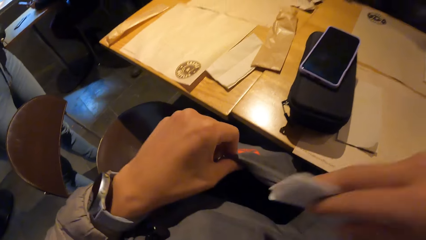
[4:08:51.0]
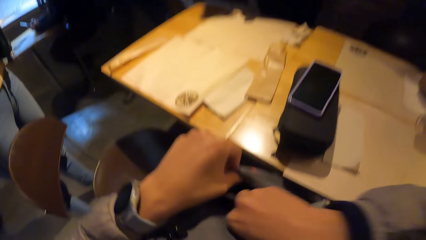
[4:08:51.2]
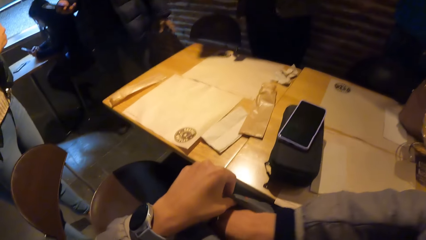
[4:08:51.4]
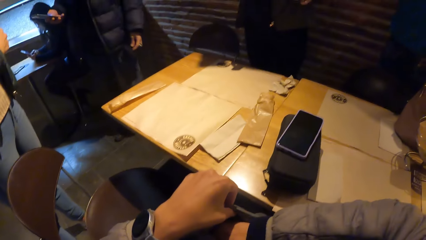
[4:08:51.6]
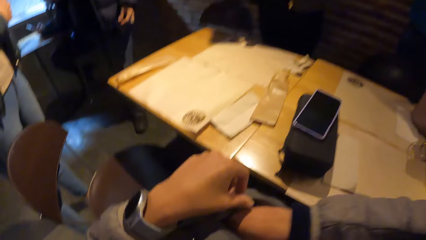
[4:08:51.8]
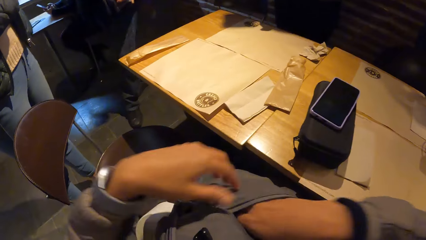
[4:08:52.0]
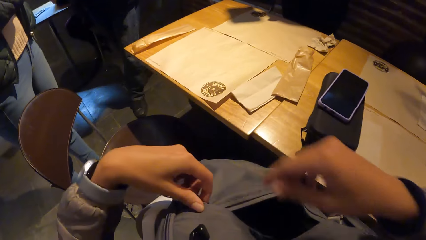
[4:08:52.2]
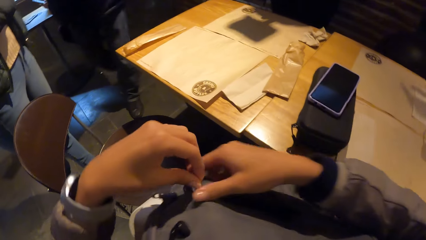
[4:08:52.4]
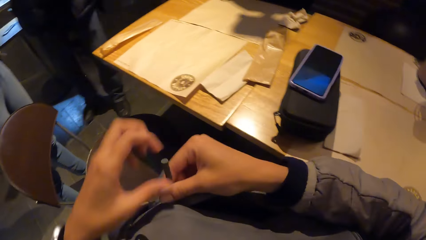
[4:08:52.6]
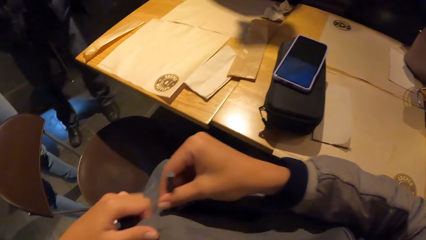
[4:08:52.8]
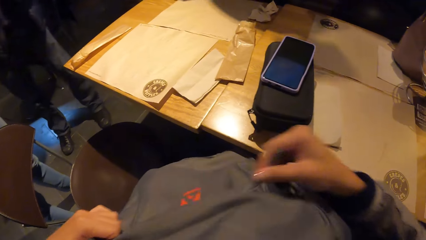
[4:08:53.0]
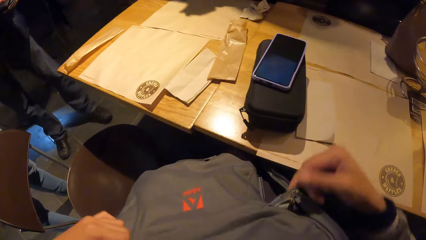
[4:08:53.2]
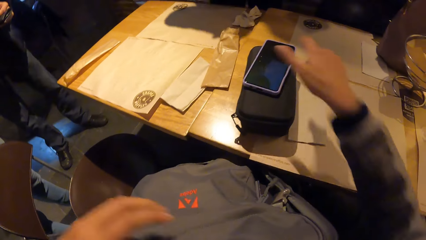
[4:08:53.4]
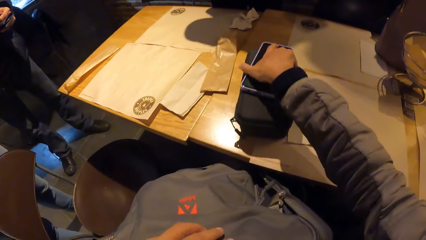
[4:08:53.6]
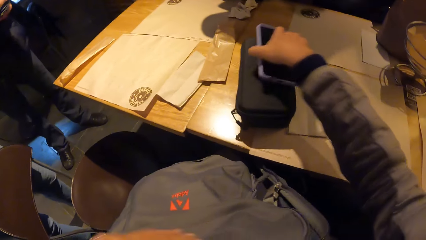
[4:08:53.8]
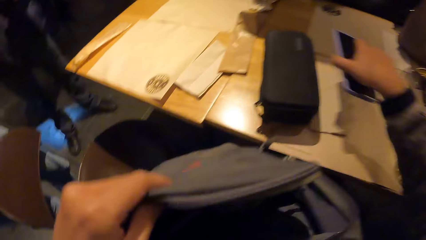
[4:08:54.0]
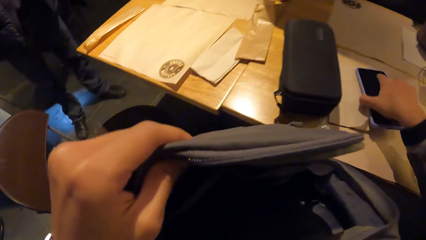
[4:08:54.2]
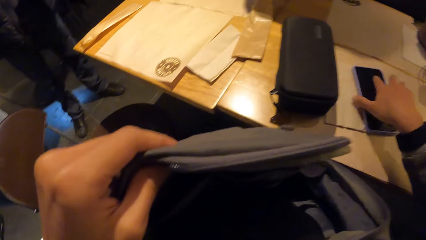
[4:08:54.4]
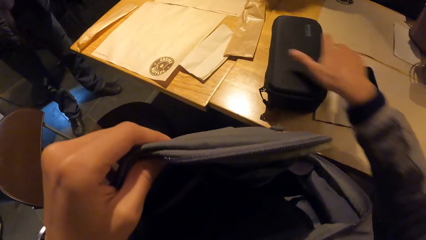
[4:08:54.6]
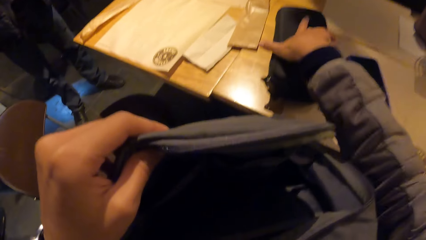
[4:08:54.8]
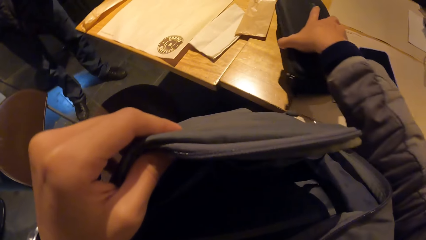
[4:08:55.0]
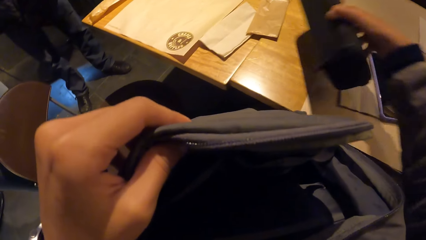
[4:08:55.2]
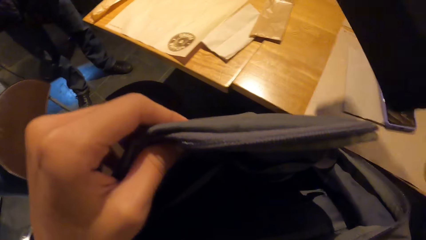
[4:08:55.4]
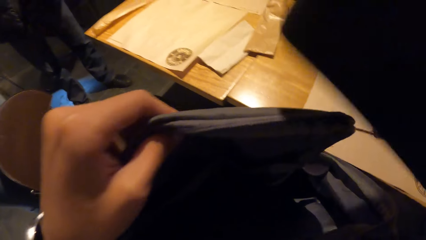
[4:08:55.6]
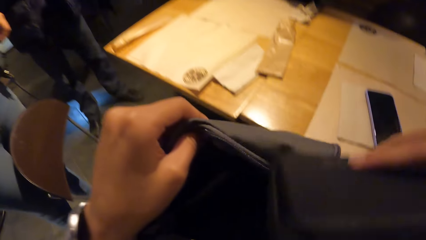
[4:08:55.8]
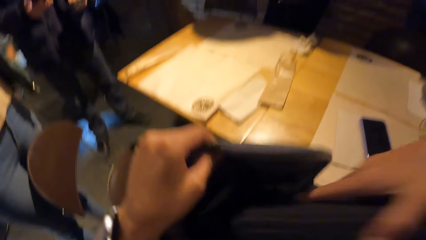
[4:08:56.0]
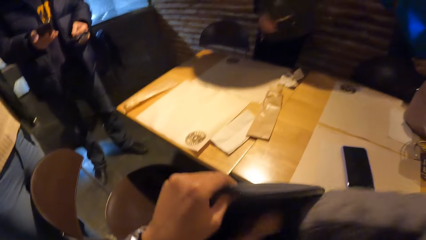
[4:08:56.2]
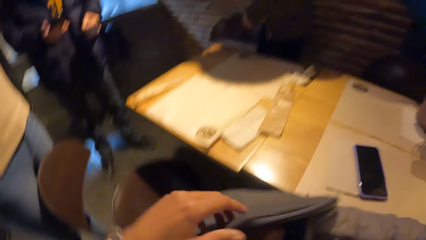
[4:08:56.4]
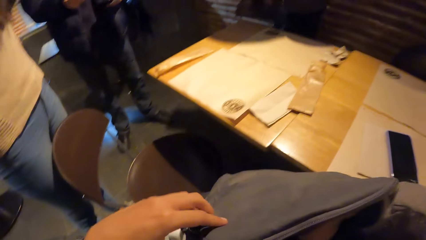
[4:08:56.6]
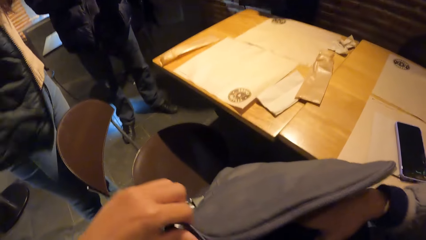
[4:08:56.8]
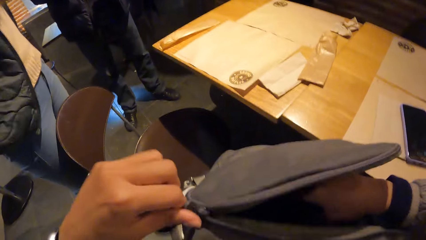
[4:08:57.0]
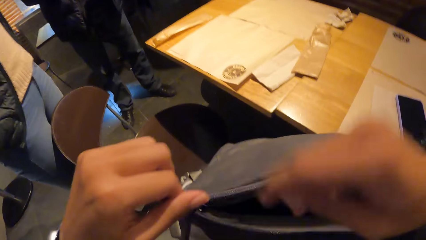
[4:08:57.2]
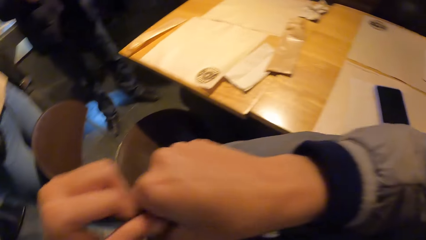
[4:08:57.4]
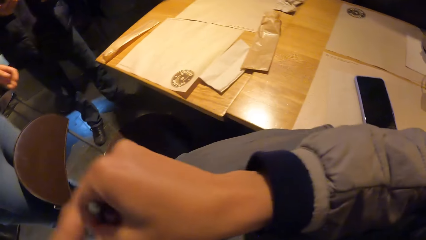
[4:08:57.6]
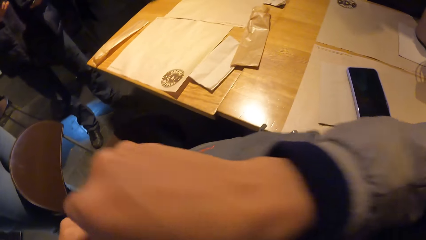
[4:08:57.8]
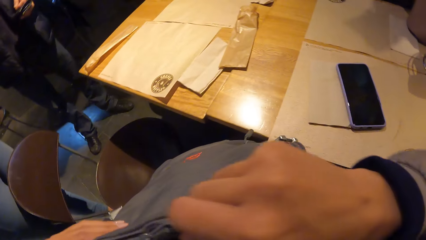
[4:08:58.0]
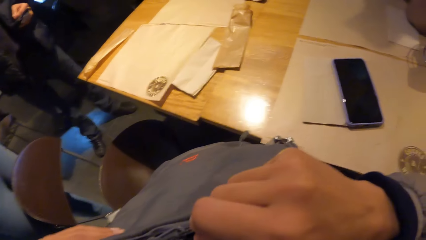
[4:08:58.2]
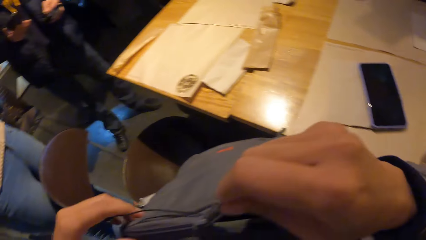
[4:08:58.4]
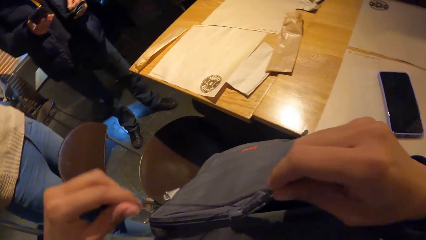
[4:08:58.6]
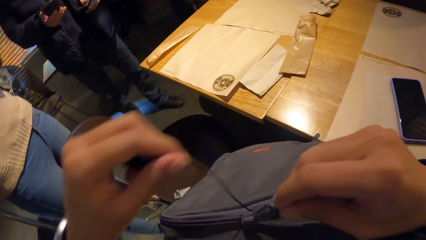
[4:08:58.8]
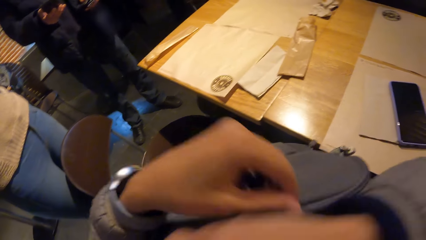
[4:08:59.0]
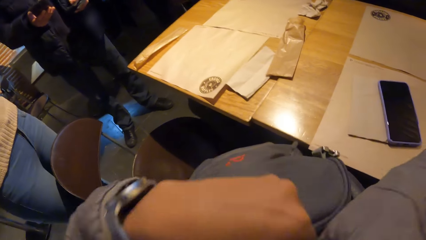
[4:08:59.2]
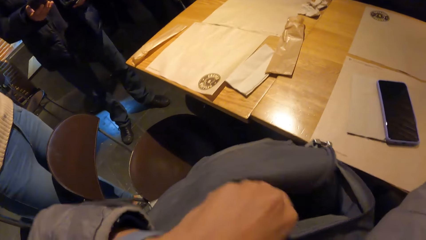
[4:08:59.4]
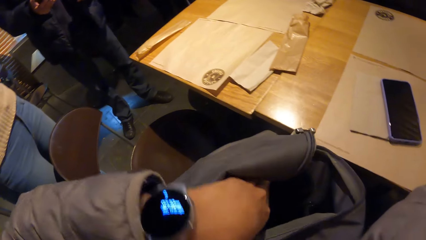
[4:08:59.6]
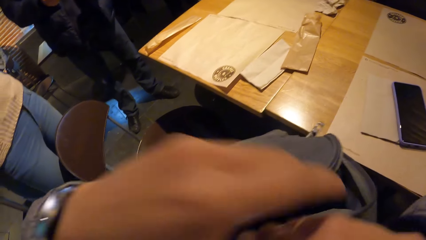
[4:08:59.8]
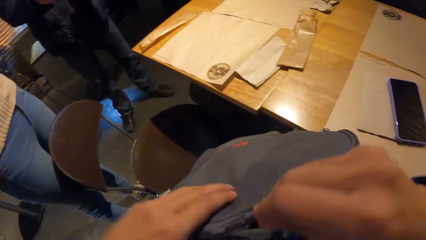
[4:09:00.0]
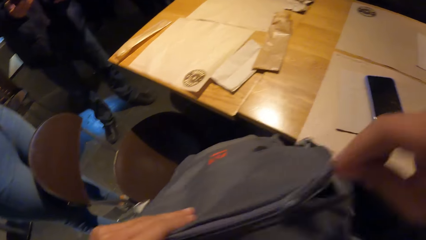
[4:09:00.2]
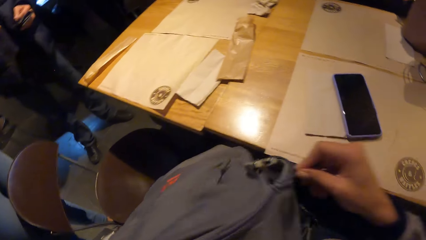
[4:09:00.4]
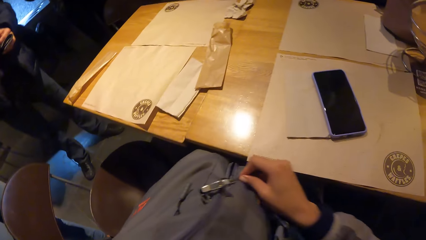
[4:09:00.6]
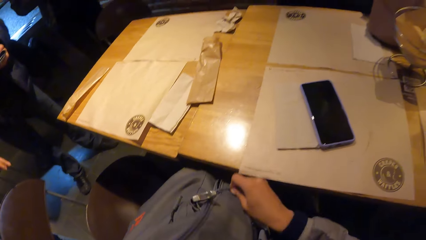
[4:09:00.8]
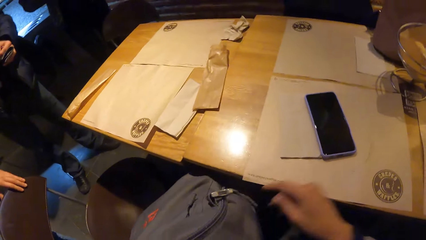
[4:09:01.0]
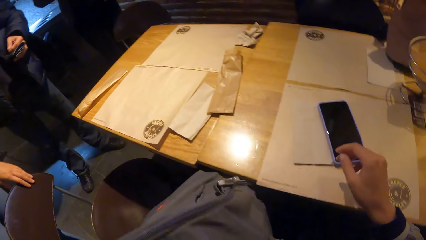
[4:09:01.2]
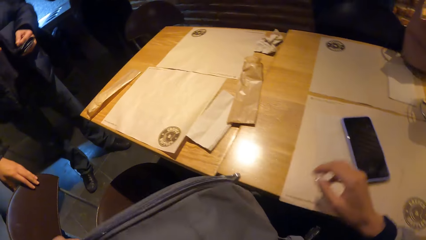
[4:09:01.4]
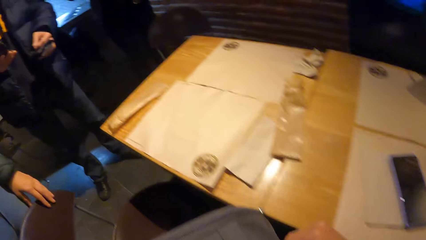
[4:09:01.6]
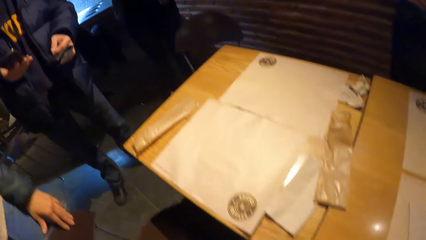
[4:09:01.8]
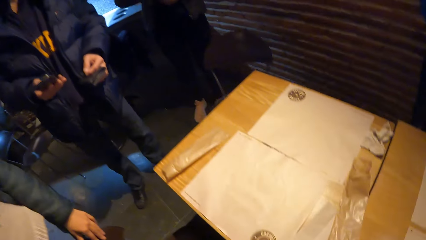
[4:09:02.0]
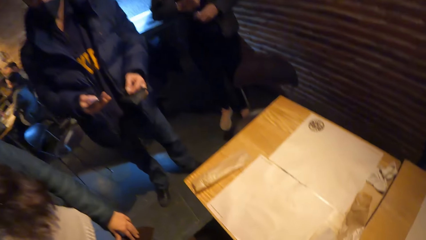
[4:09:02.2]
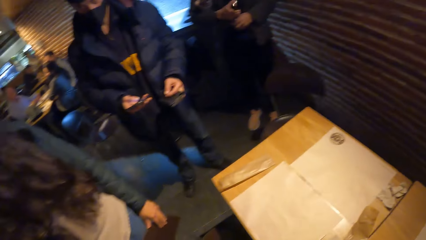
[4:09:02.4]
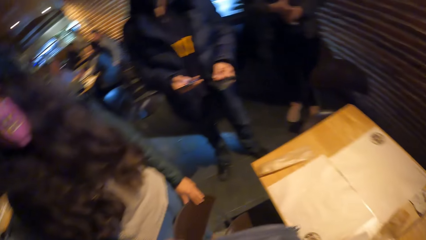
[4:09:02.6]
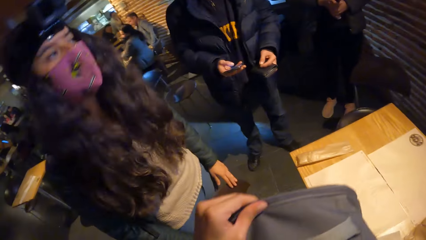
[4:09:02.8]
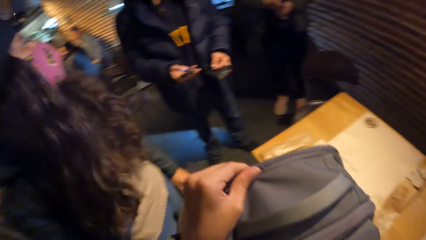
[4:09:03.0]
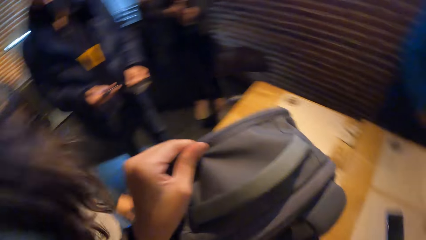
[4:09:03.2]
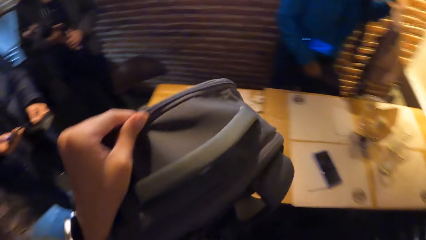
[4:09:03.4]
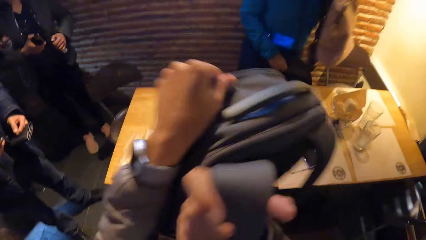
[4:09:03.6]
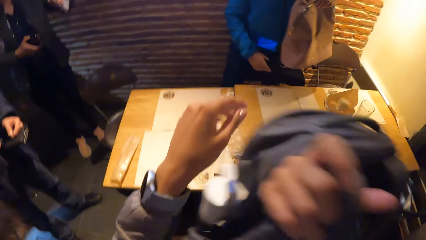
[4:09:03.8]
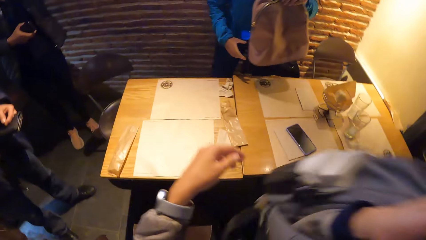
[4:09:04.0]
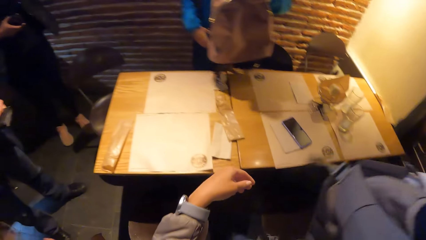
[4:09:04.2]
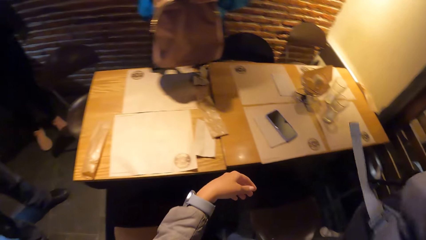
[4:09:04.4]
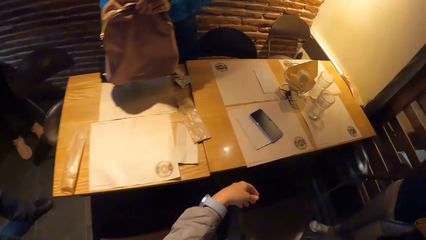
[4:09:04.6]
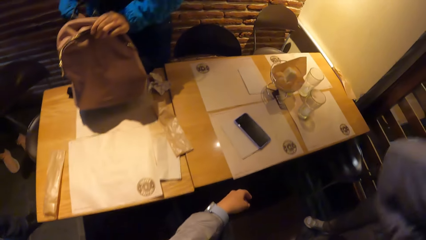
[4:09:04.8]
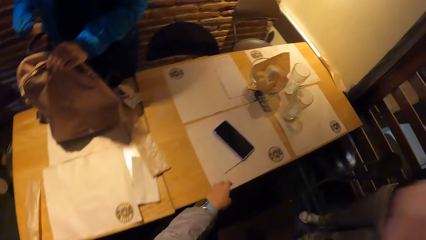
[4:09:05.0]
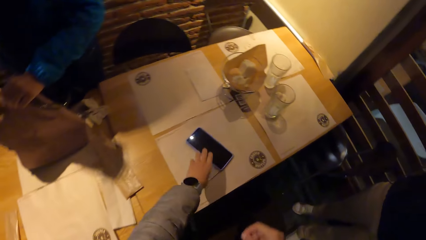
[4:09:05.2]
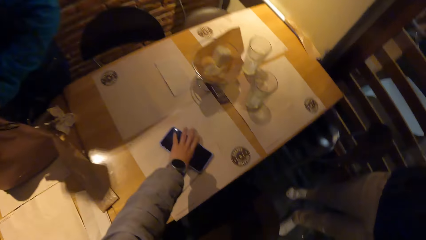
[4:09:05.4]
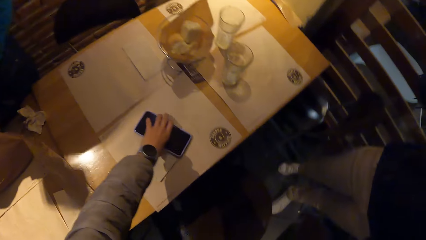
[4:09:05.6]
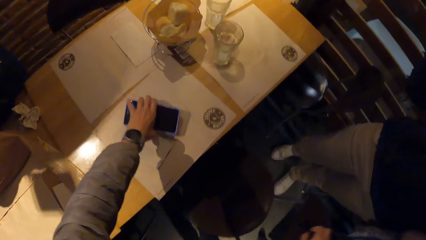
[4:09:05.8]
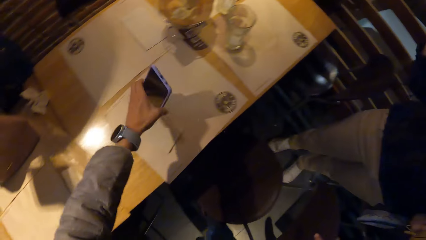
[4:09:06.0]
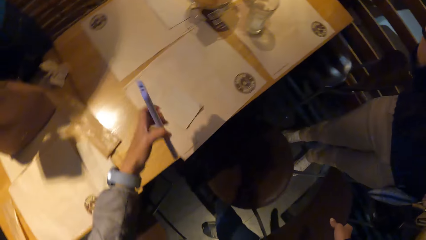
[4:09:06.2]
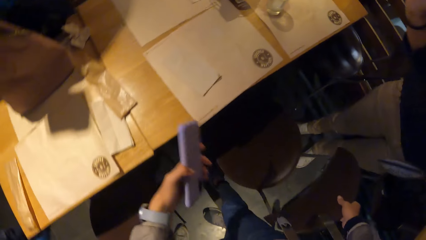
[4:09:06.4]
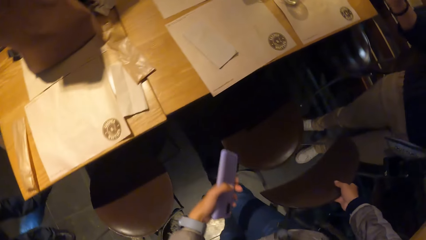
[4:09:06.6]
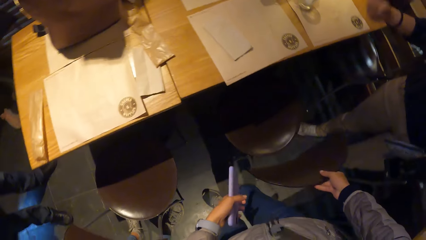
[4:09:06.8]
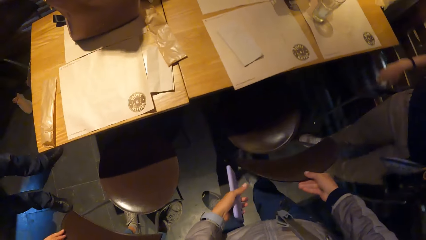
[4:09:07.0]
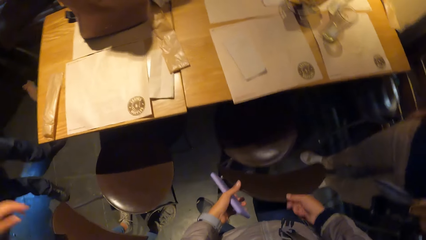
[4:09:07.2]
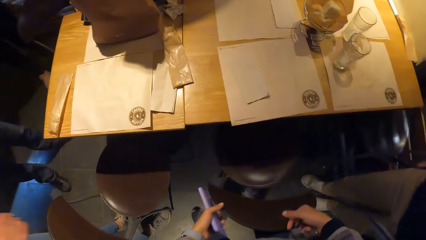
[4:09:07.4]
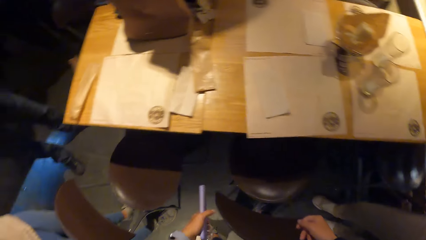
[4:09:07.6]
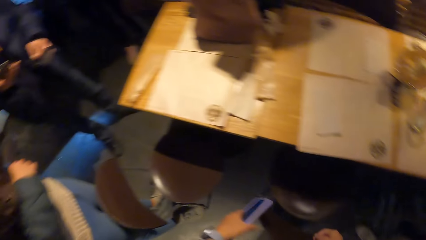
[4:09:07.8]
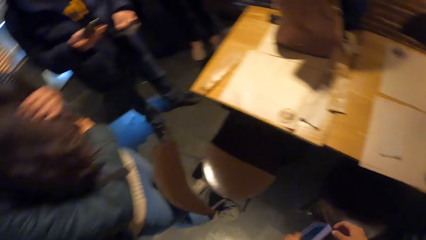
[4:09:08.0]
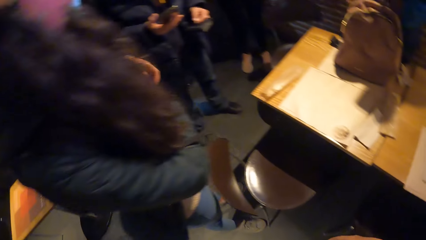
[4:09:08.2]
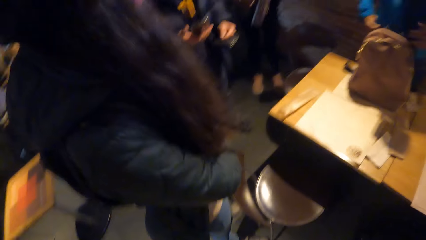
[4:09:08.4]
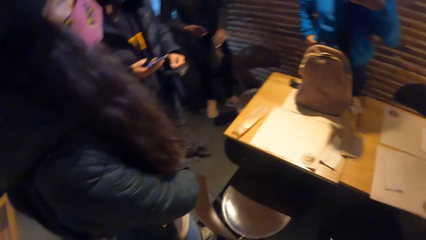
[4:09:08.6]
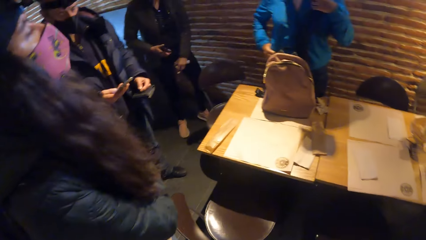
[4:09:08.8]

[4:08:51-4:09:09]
The camera wearer places the paper in his right hand into the bag. A man holds the phone with his right hand. The camera wearer zips the bag with his right hand. He picks up the phone on the purse on the table with his right hand. The man holds the wallet with his left hand. The camera wearer opens the bag with his right hand. He places the phone on the table with his right hand. He picks up the purse on the table with his right hand. He places the purse into the bag with his right hand. He zips the bag with his right hand. A woman picks up the bag from the table with her left hand. The camera wearer stands. He carries the bag with his left hand. He holds the bag with both hands. He holds the bag with his right hand. He puts on the bag with his right hand. The woman walks. The woman places the bag on the table with her left hand. The camera wearer picks up the phone on the table with his left hand. He pushes a chair under the table with his right hand. He holds the chair with both hands.
